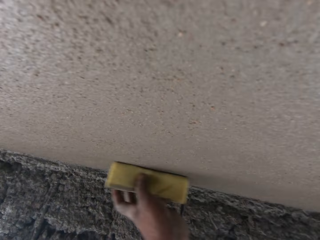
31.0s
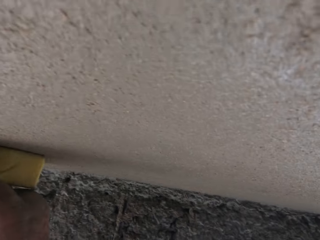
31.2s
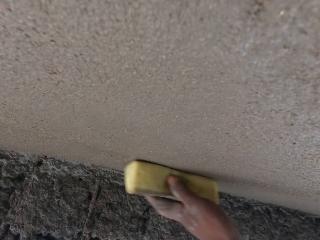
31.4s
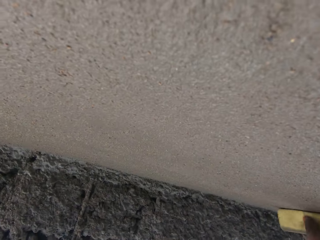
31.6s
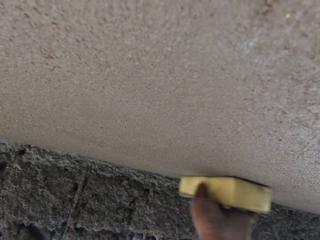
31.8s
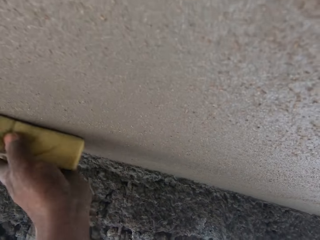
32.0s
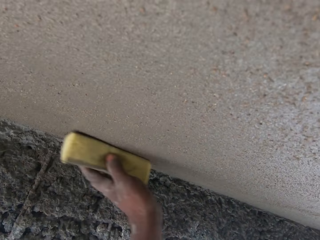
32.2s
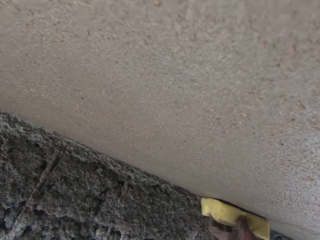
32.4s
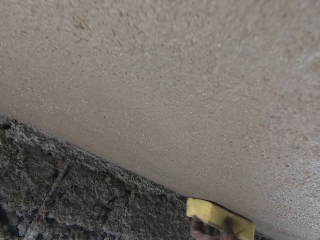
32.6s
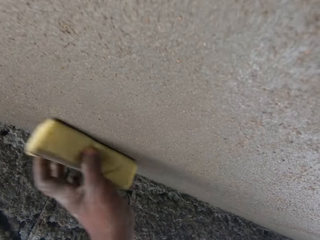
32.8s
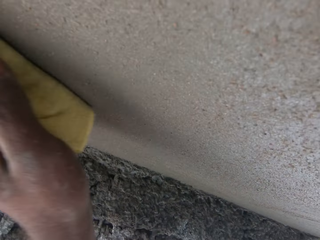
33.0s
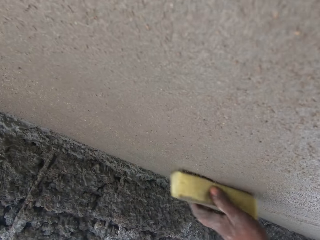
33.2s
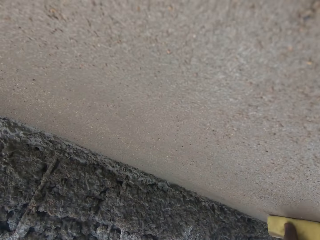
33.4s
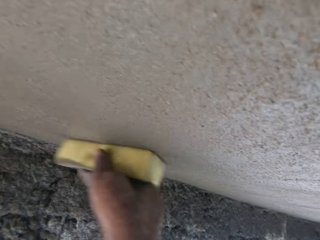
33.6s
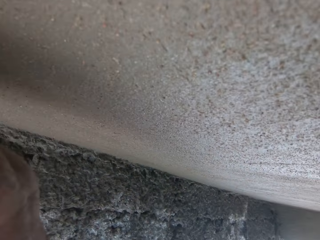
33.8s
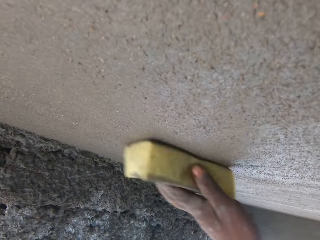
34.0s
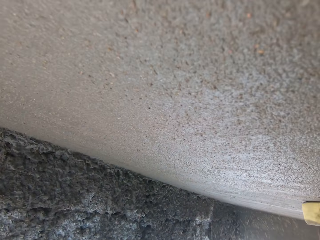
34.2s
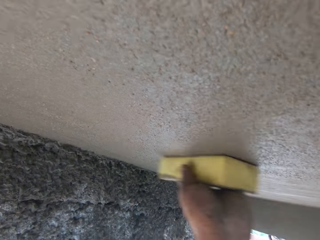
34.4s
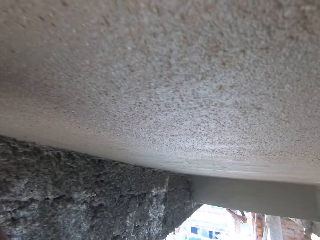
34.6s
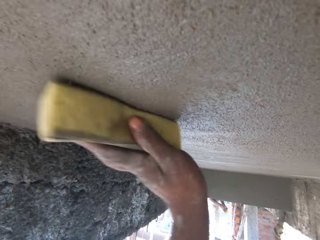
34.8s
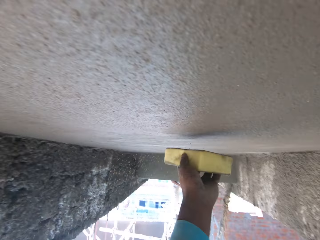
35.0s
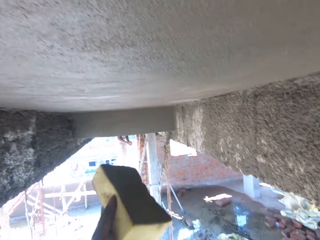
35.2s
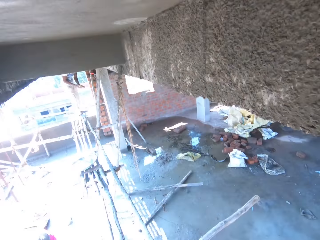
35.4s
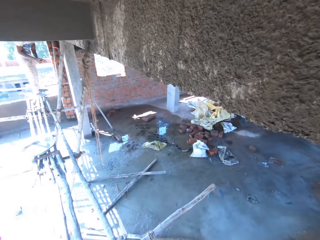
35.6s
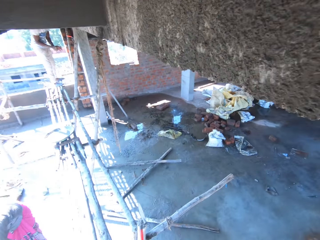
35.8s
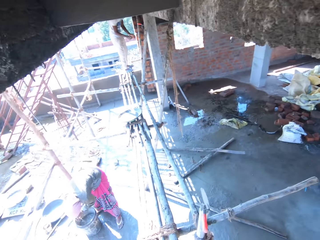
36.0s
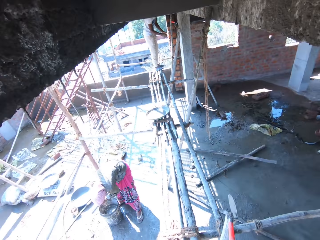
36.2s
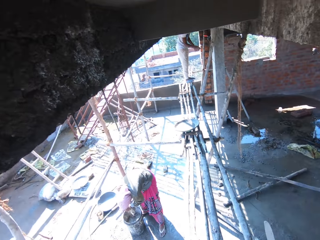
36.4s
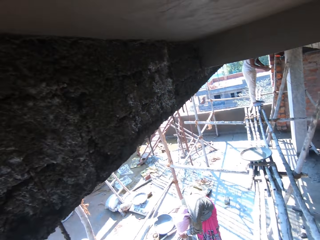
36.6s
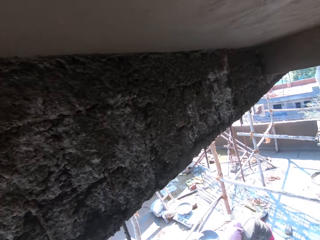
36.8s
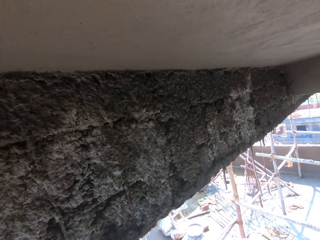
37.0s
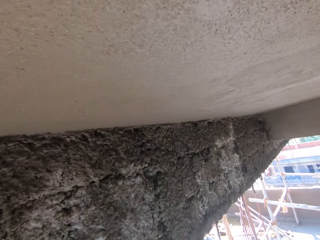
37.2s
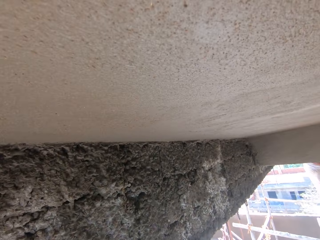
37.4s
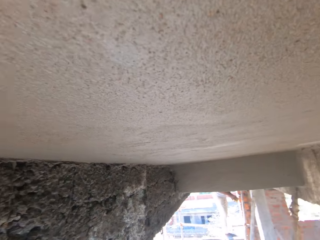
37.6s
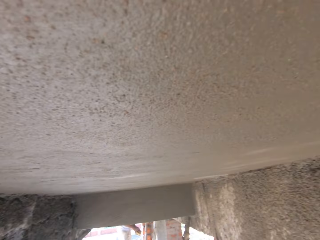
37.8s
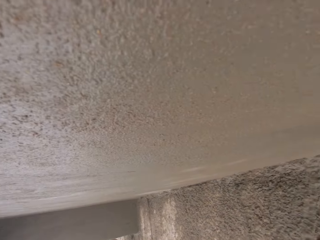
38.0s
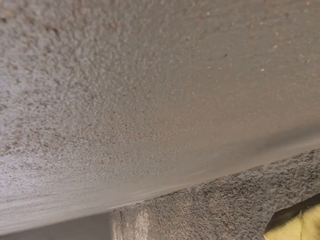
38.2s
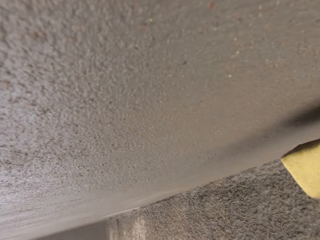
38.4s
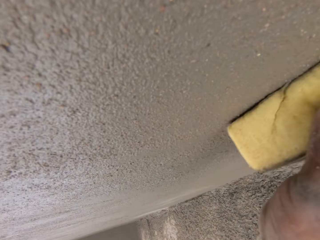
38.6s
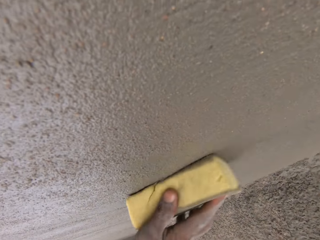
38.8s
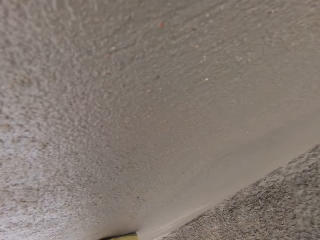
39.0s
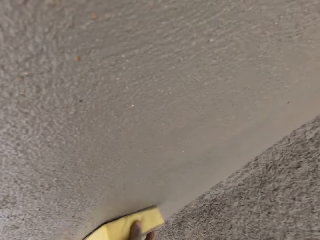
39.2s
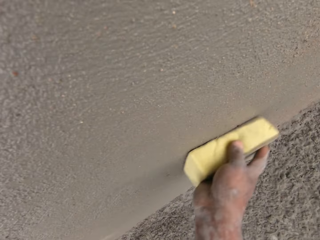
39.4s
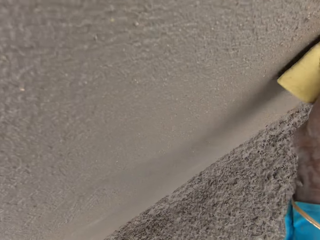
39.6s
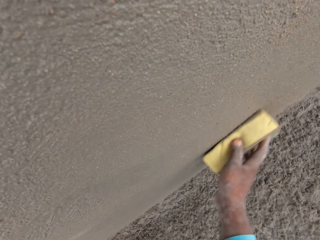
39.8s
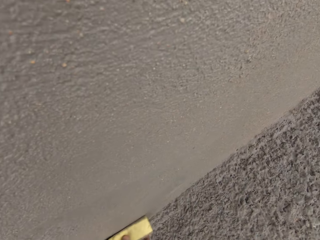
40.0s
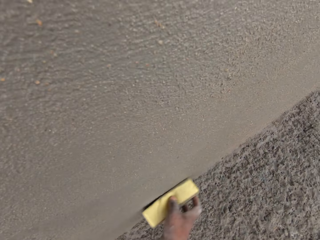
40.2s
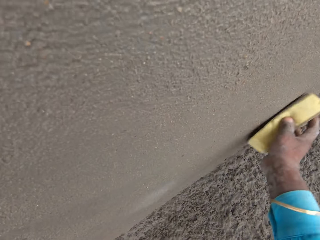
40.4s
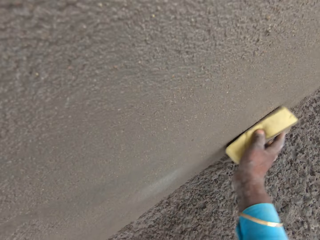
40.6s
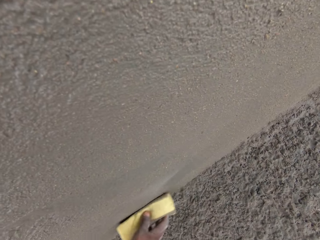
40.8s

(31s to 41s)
The camera wearer looks down, converses with a woman, looks around, looks up, cleans the upper floor and smoothens the wall.

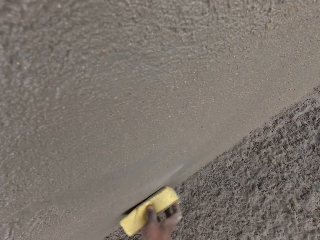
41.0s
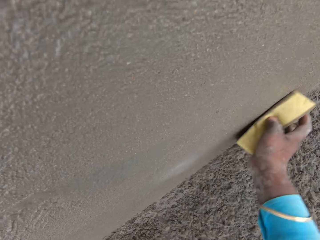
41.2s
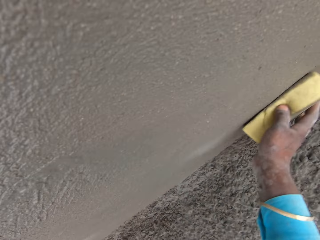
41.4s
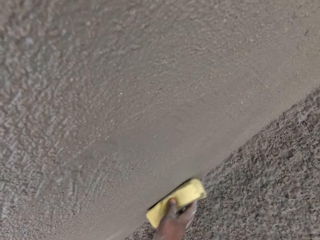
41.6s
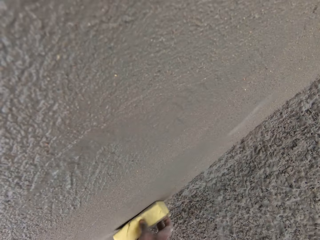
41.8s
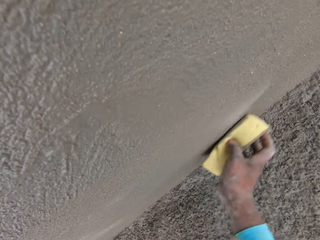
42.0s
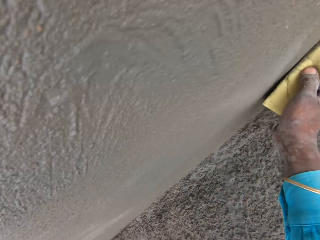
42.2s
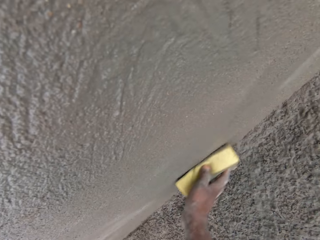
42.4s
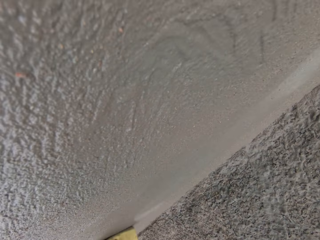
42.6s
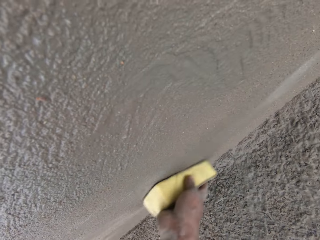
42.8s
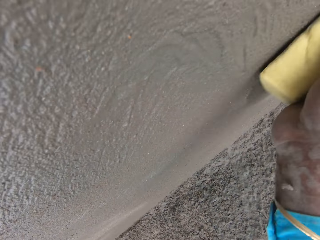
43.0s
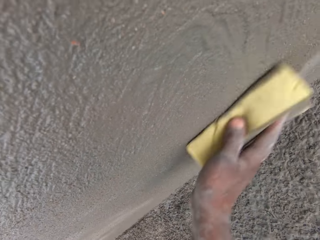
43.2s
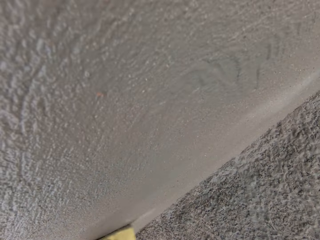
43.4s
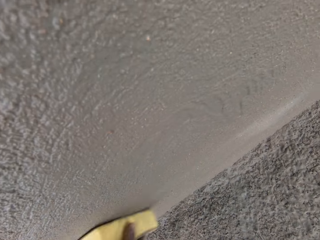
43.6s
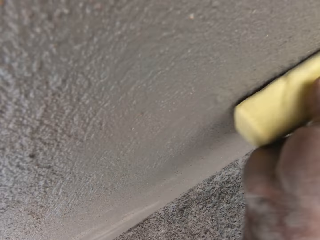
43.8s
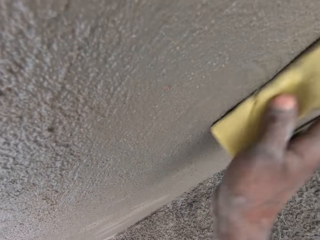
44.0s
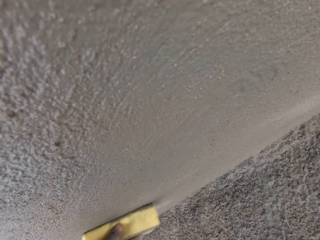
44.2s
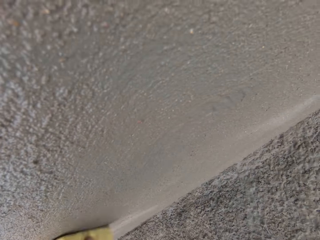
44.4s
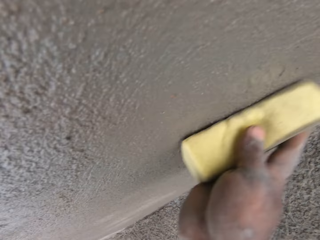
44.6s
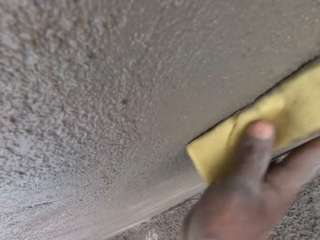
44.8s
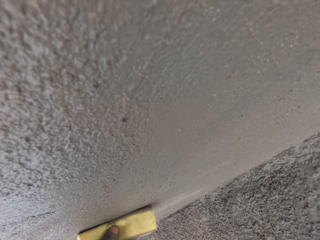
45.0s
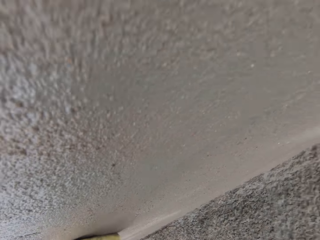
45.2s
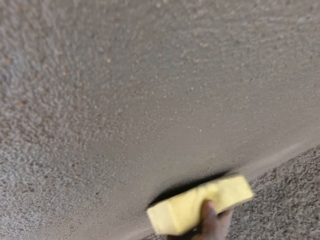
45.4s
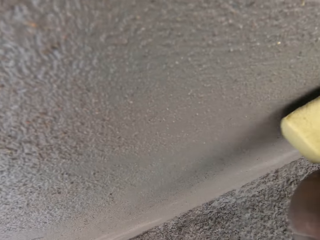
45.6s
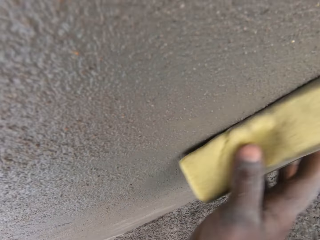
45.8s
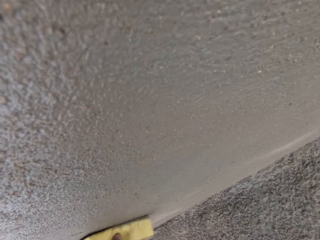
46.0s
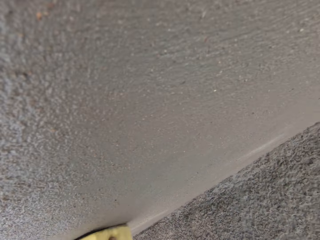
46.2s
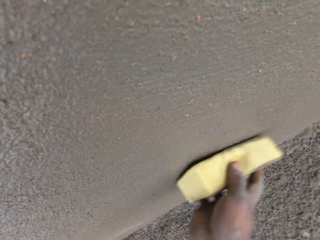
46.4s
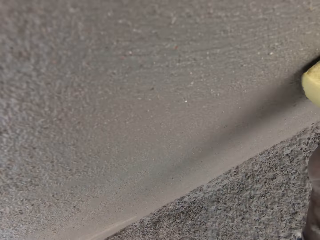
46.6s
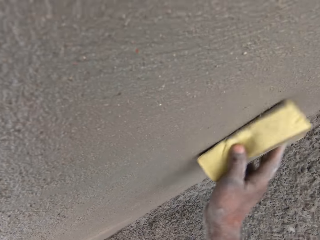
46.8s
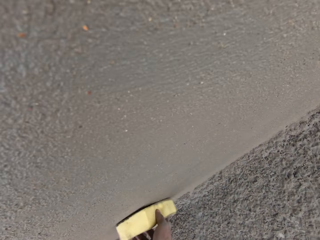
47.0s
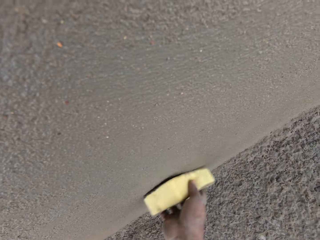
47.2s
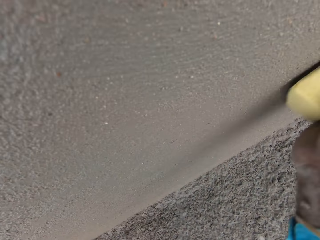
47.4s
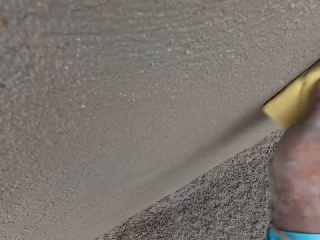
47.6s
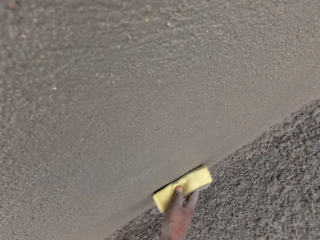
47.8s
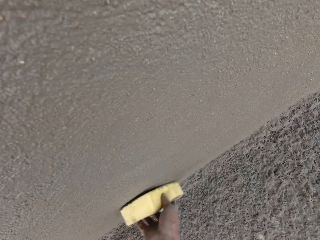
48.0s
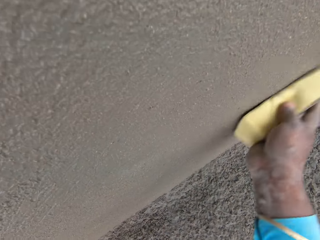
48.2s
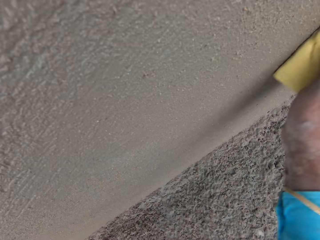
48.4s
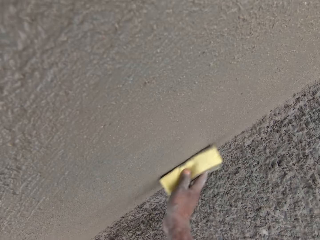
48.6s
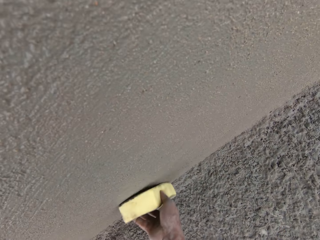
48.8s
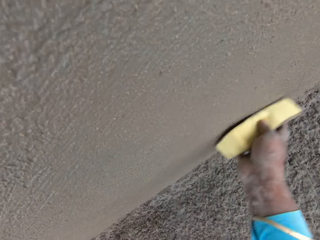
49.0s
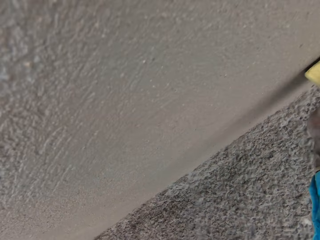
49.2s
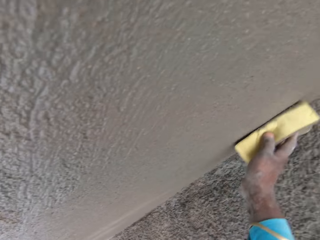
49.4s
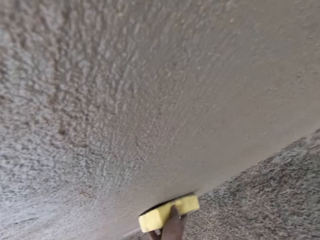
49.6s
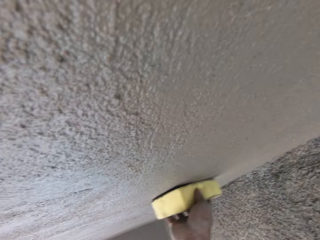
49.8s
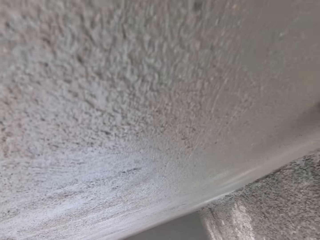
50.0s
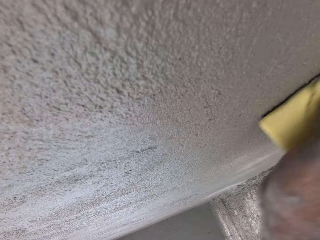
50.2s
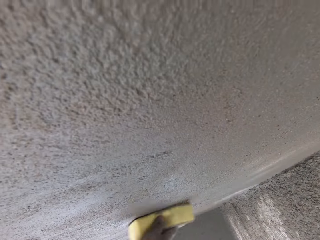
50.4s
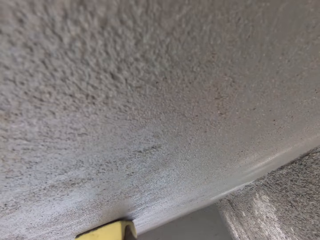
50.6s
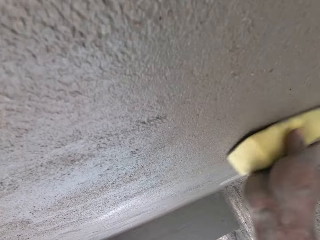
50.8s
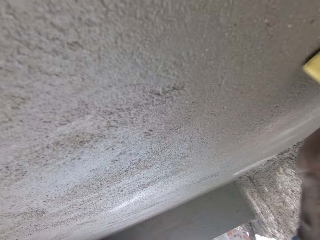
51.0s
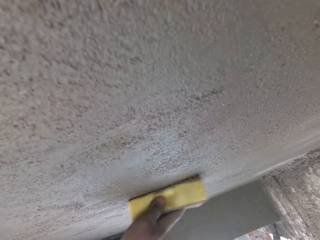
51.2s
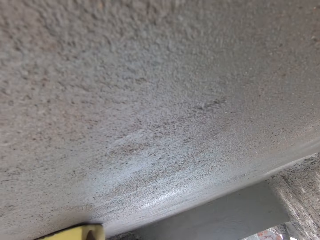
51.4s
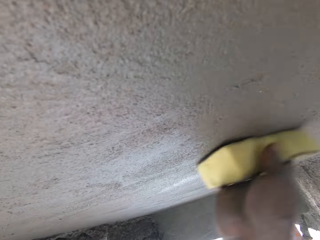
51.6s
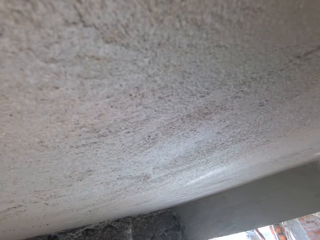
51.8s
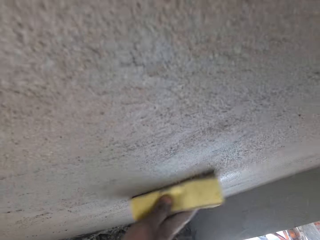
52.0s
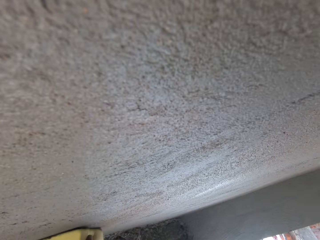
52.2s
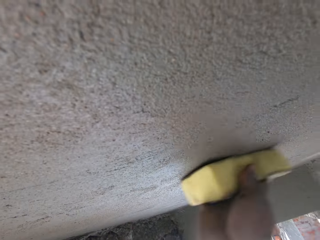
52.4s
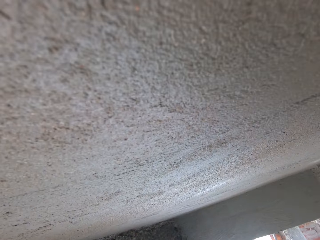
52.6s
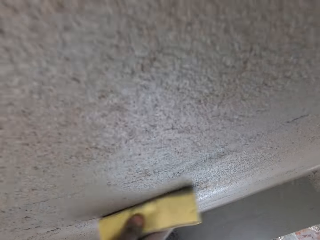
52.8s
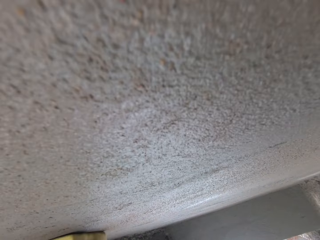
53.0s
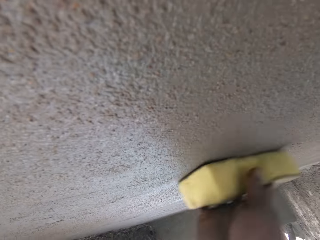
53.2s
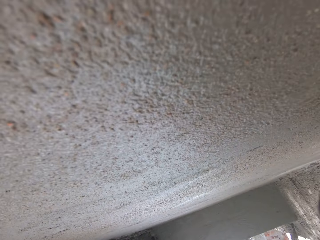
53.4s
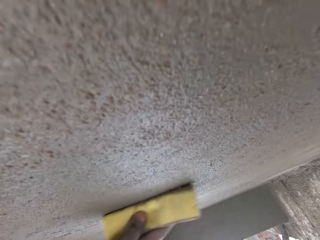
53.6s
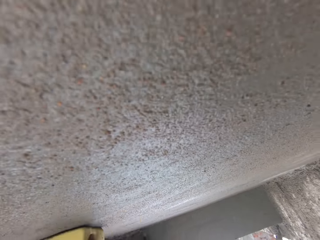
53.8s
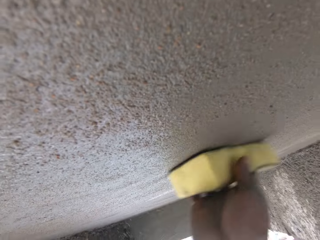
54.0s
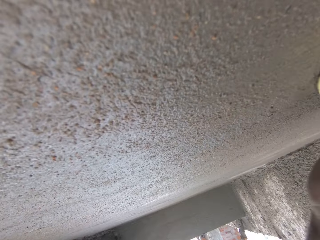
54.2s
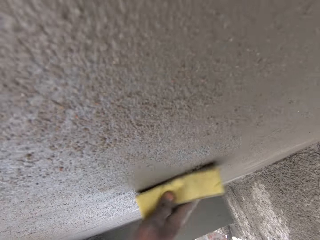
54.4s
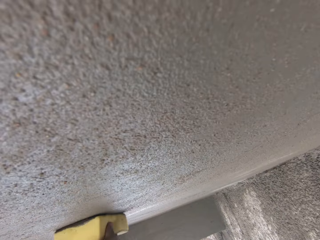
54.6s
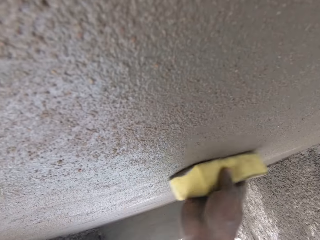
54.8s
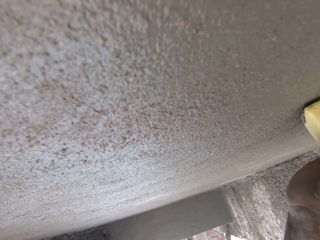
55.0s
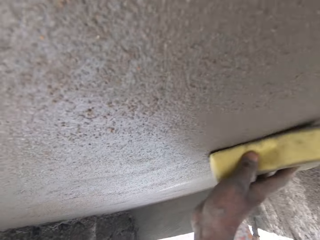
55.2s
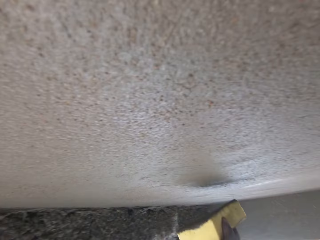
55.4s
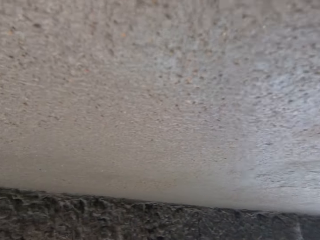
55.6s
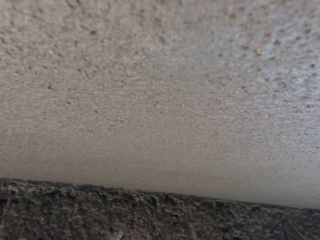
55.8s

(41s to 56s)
A woman converses with the camera wearer. The camera wearer converses with the woman. The woman converses with the camera wearer. The camera wearer converses with the woman. The woman converses with the camera wearer. The camera wearer converses with the woman. The woman converses with the camera wearer. The camera wearer converses with the woman. The woman converses with the camera wearer.
